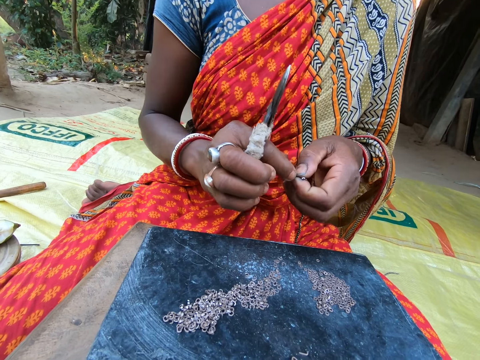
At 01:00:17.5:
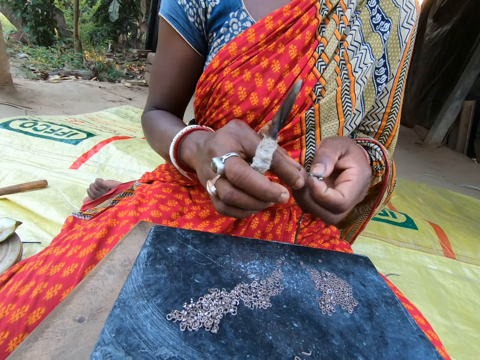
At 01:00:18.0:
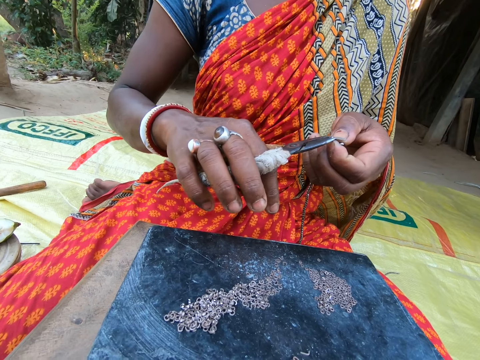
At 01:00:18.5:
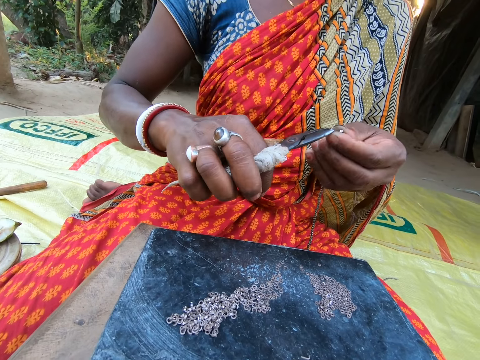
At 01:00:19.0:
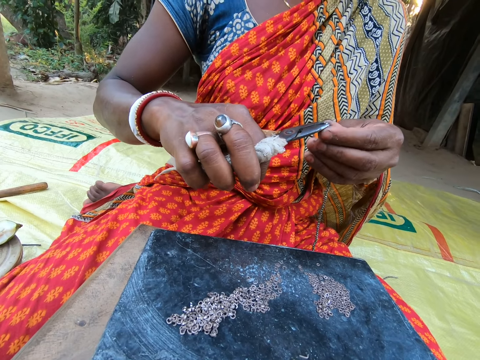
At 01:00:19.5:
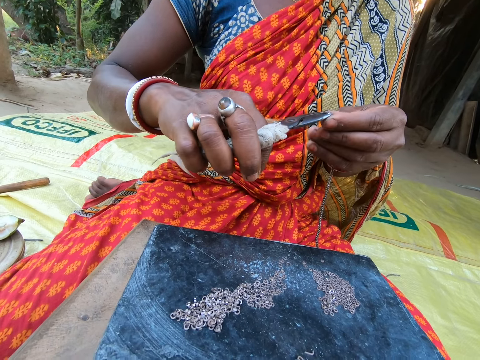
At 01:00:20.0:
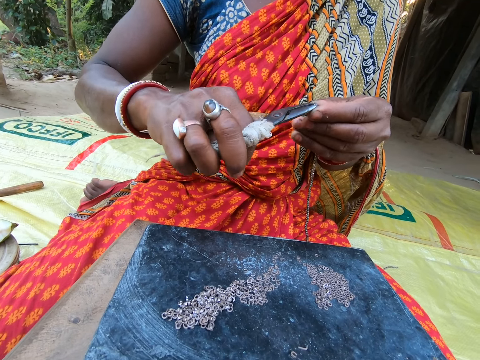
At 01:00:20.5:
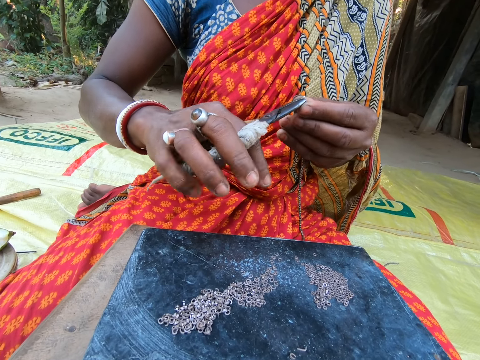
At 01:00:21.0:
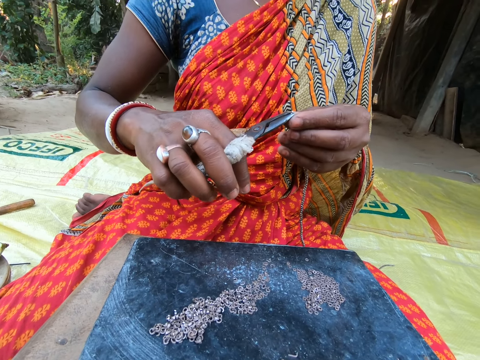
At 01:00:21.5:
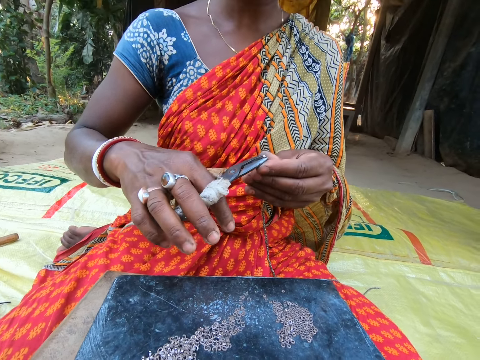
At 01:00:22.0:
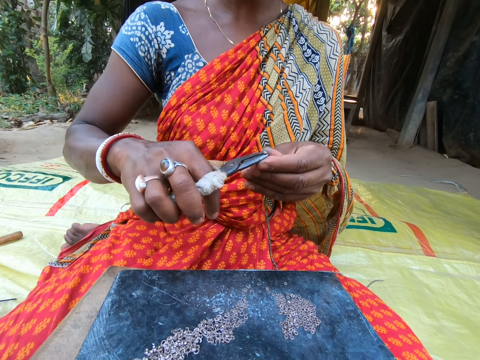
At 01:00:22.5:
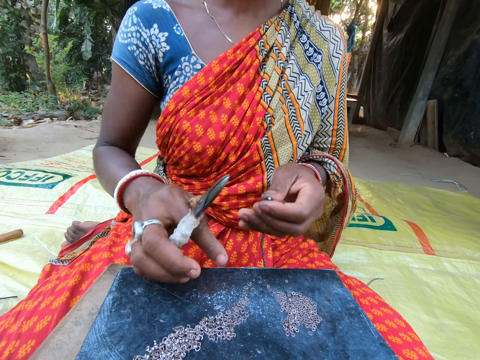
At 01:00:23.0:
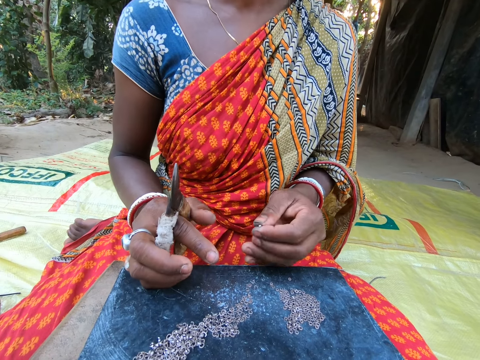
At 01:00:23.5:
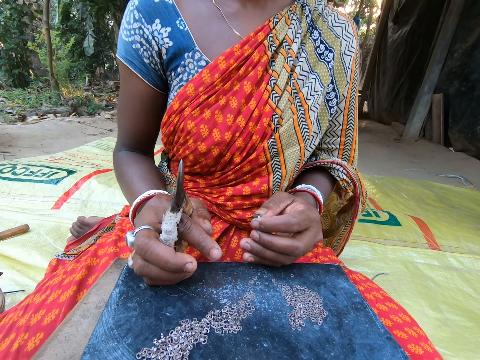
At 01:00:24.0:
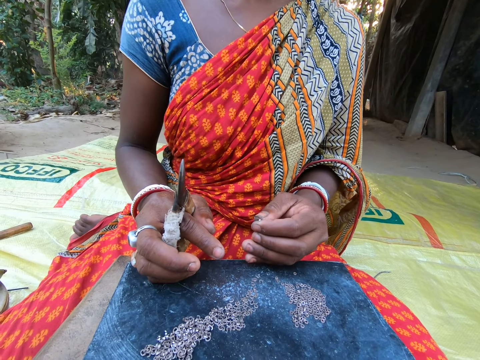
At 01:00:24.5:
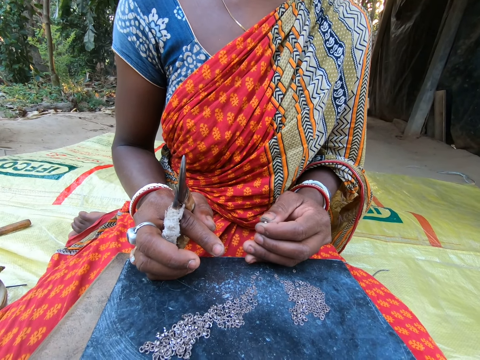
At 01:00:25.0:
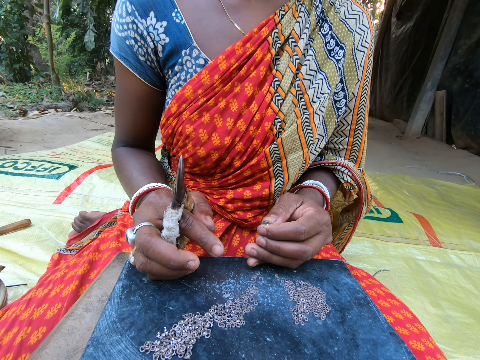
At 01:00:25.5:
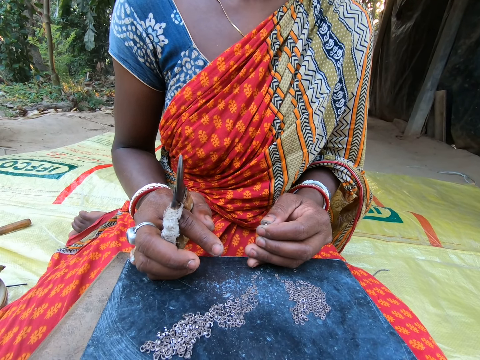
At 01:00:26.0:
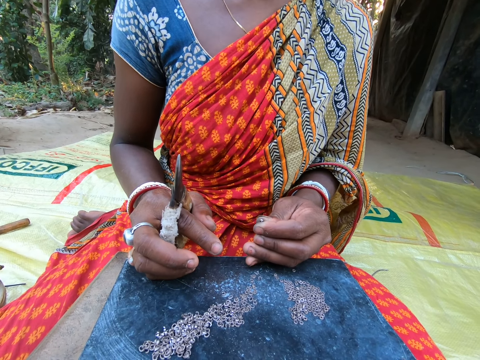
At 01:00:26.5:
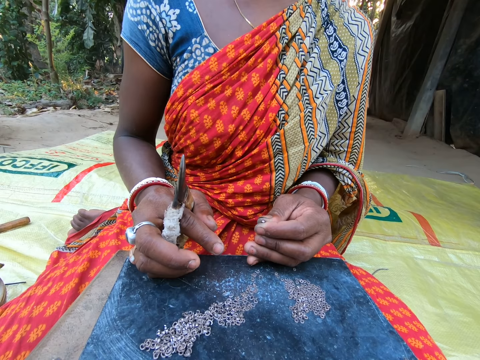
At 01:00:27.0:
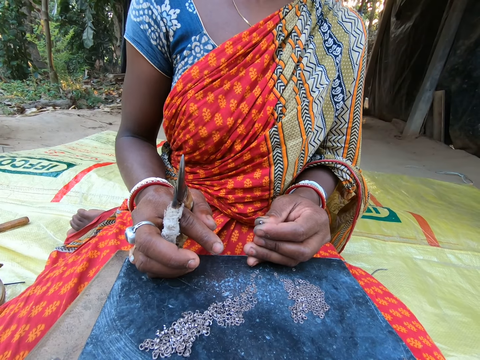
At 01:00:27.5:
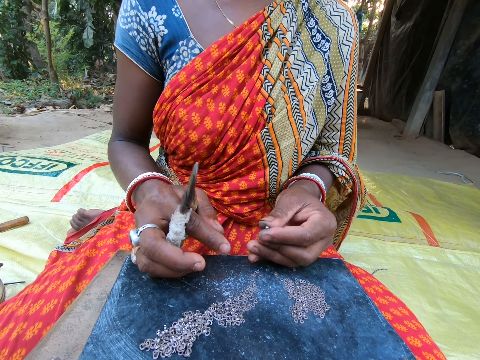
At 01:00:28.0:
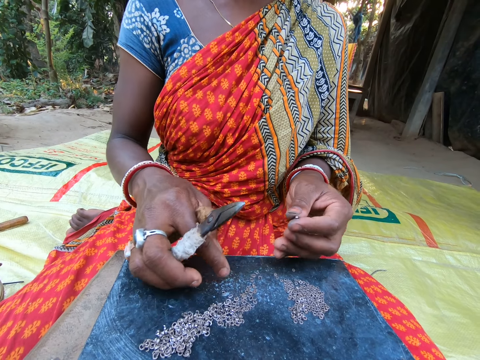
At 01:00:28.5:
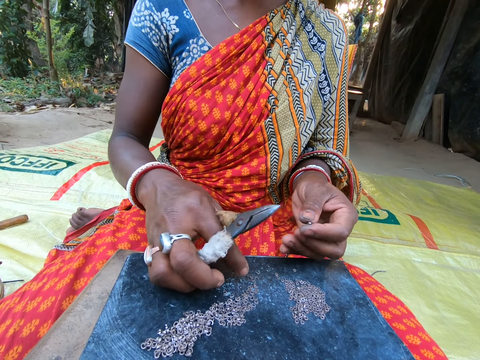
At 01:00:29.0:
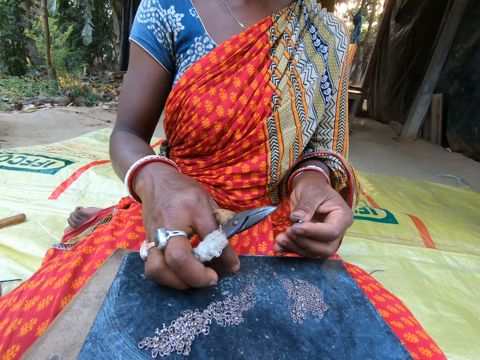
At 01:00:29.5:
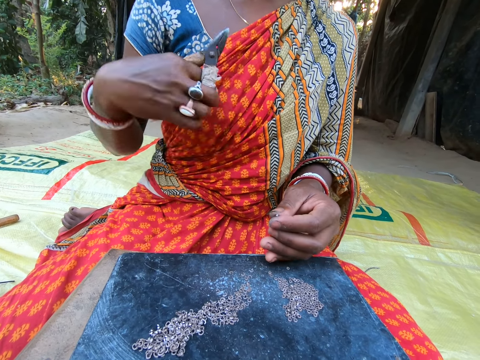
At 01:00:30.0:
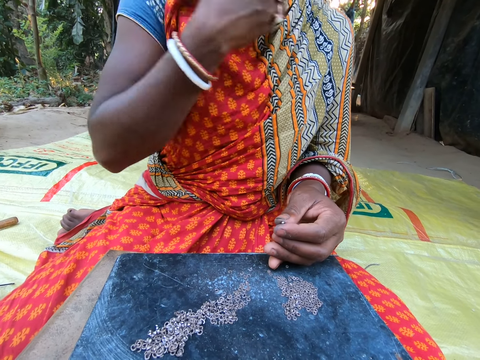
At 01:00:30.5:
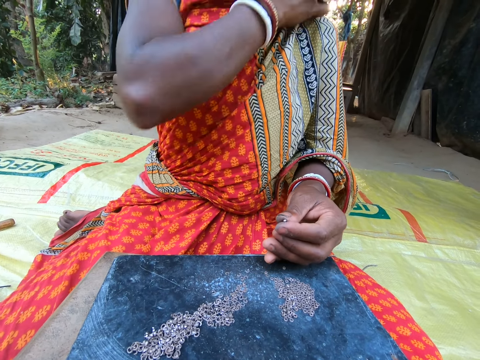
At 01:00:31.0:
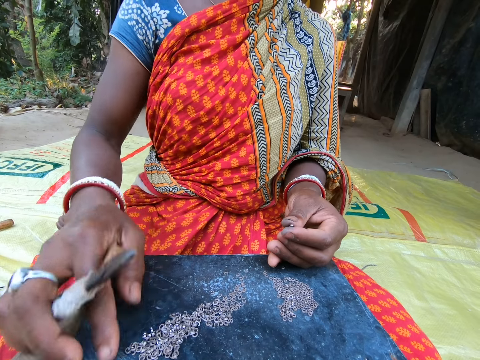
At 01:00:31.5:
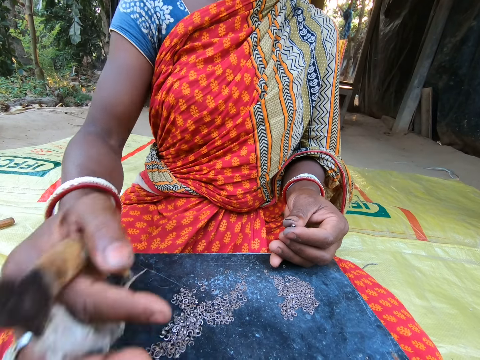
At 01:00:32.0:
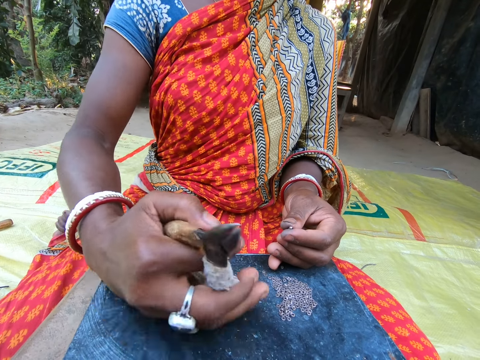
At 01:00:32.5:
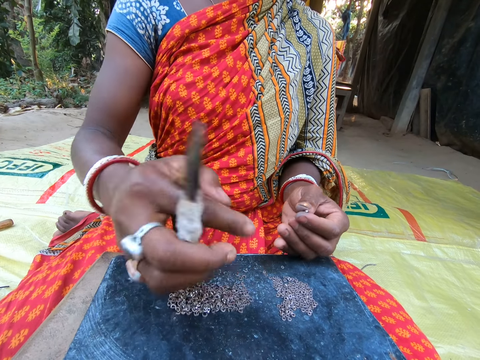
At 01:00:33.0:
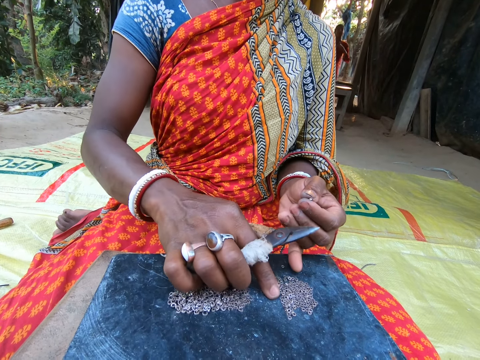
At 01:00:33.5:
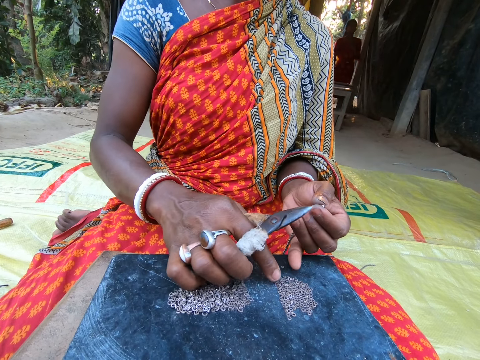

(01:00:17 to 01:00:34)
A woman picks the ring from her left hand with the pair of pliers in her right hand. She places the ring on the string in her left hand with the pair of pliers in her right hand. She looks around. She pulls her wrapper with her right hand. She gathers the rings with her right hand.

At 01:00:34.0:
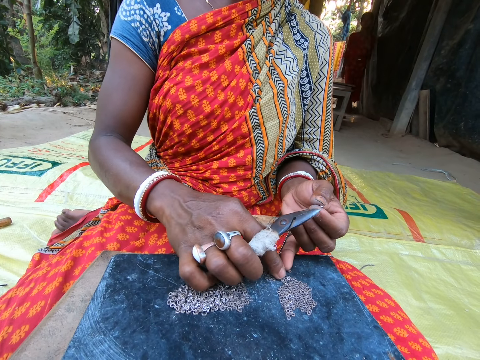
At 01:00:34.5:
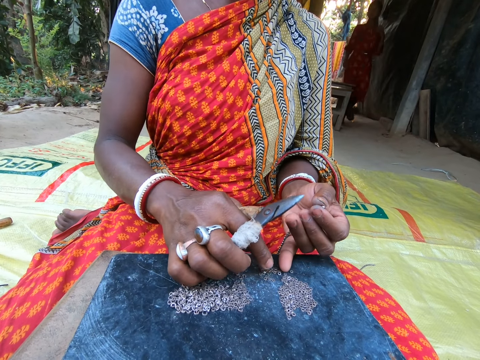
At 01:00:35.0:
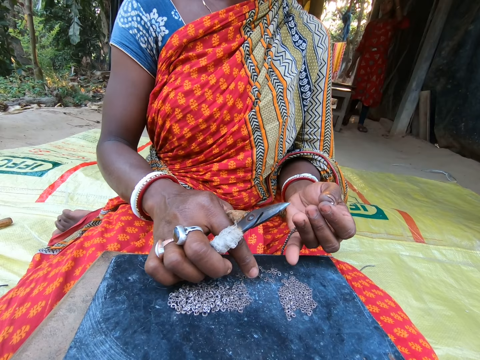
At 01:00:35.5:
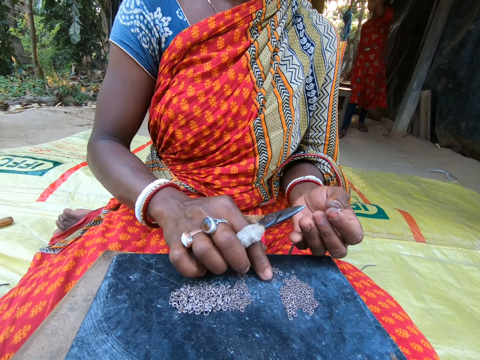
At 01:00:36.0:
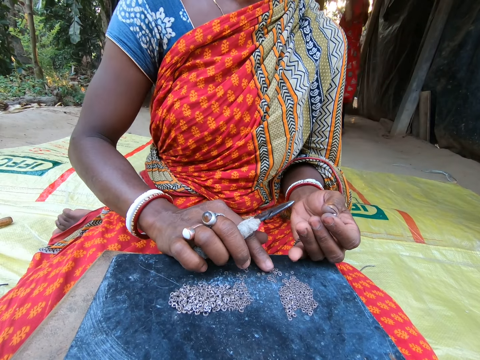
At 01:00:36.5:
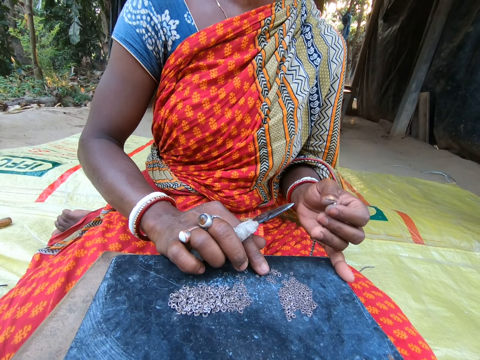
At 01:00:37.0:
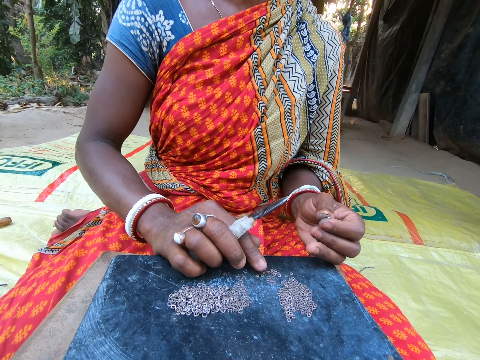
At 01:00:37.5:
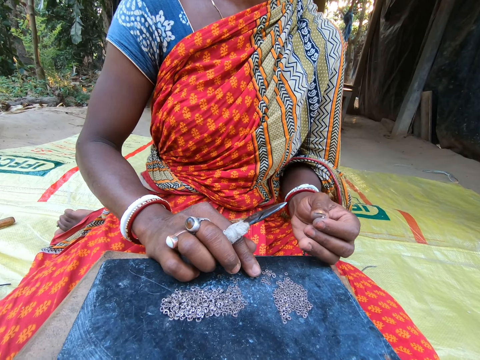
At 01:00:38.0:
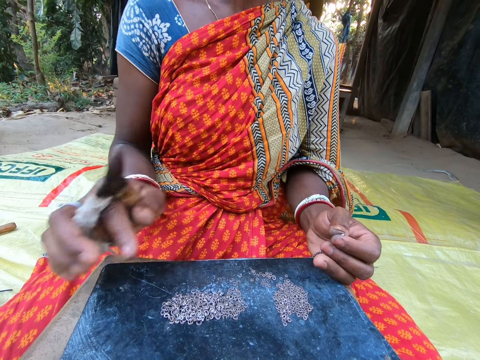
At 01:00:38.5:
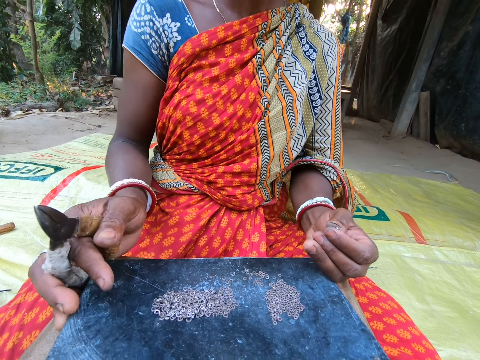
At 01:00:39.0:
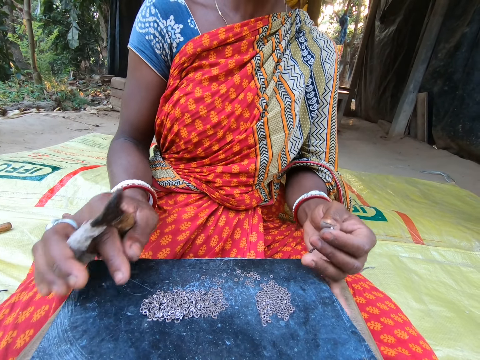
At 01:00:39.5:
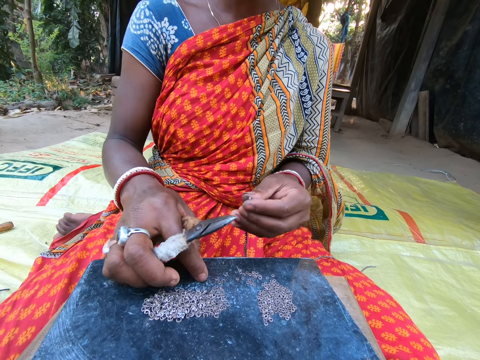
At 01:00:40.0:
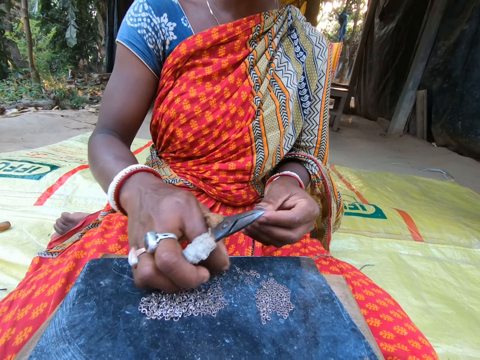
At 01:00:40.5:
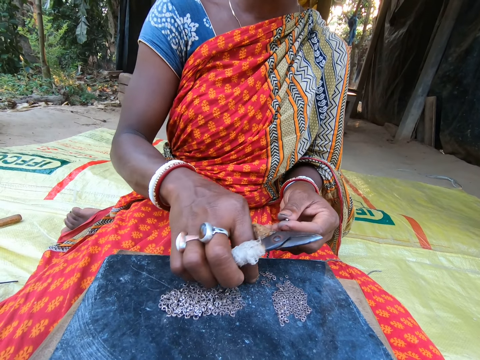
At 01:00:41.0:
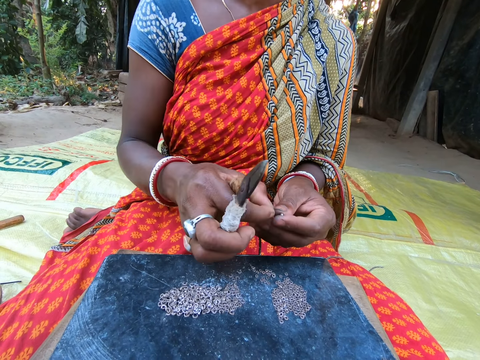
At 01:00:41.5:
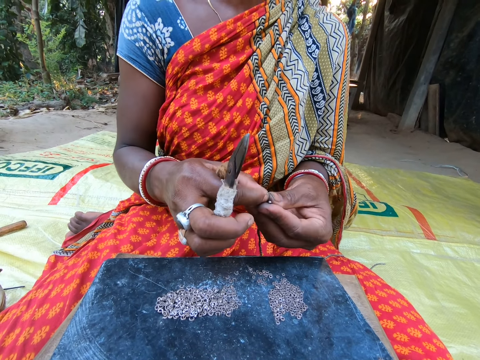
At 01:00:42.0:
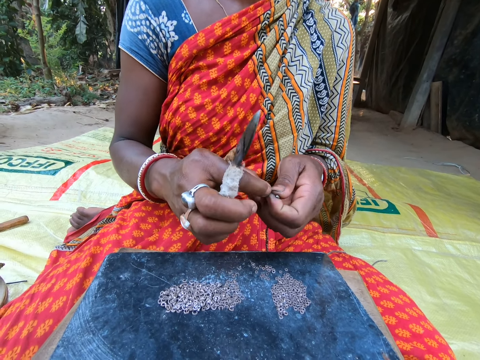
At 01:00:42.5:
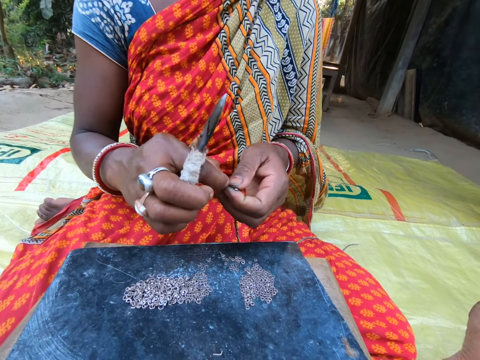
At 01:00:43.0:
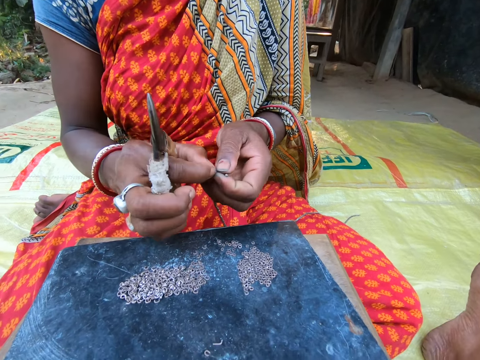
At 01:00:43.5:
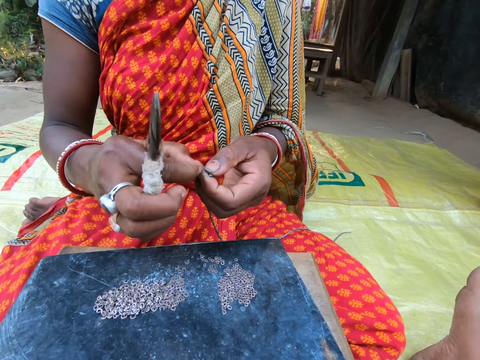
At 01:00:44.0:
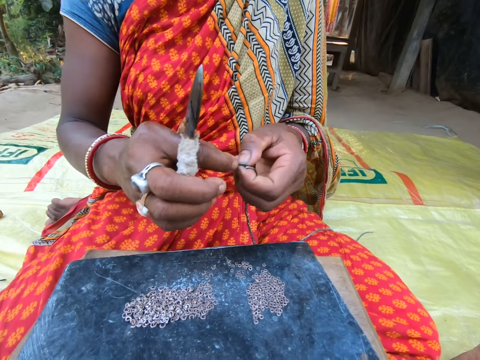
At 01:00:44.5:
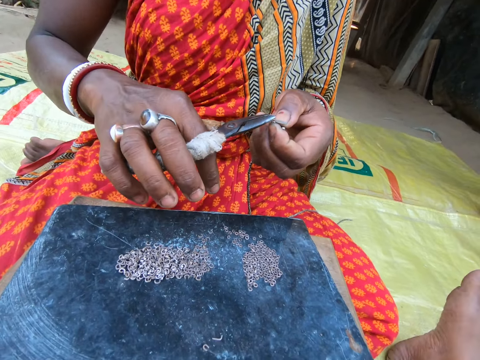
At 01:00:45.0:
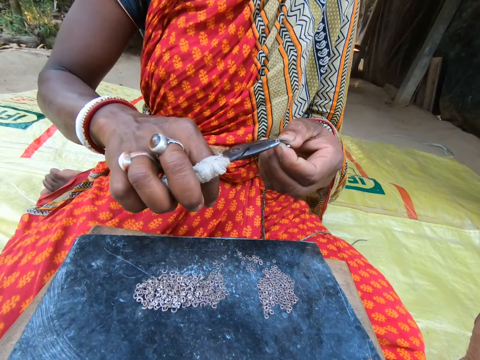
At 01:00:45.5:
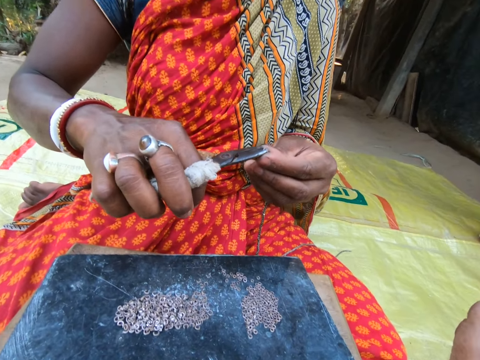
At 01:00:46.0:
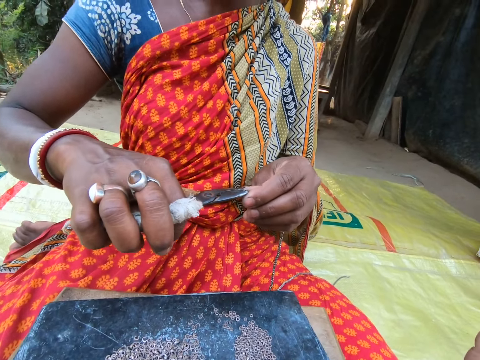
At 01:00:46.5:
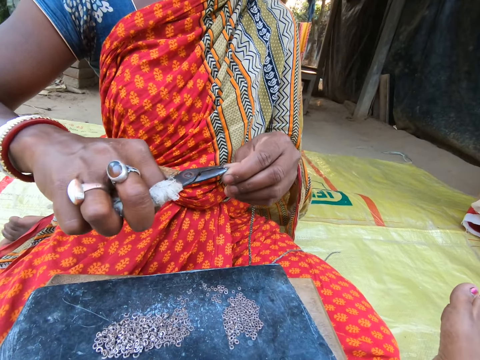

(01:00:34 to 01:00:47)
A woman puts beads in the rope. She moves the stool with her hands. She moves the stool again. She picks up a ring on the stool with her right hand. She passes the ring from her right to left hand. She picks the ring from her left hand with the pair of pliers in her right hand. She places the ring on the string in her left hand with the pair of pliers in her right hand.
